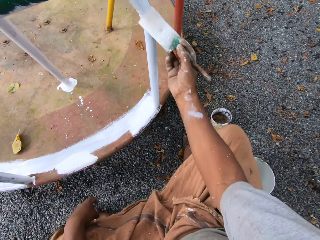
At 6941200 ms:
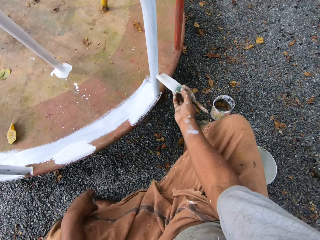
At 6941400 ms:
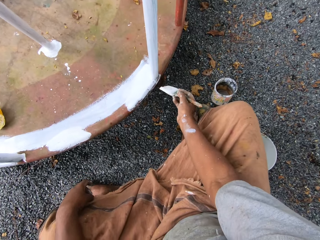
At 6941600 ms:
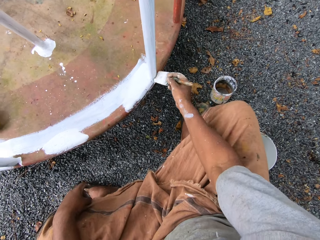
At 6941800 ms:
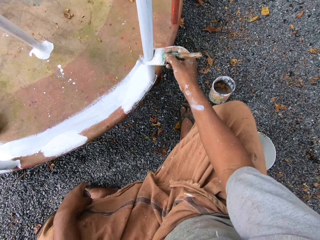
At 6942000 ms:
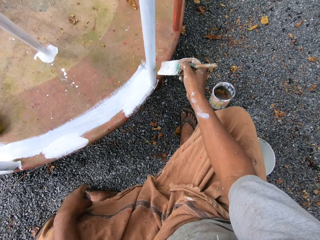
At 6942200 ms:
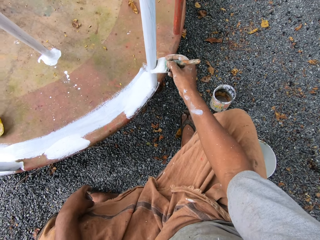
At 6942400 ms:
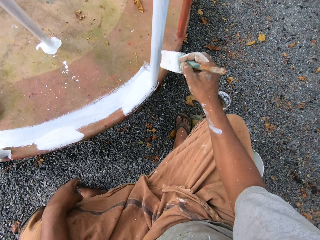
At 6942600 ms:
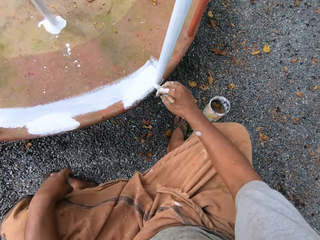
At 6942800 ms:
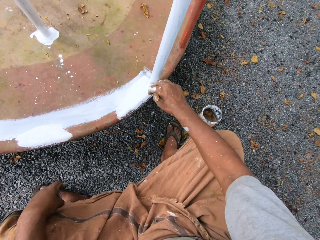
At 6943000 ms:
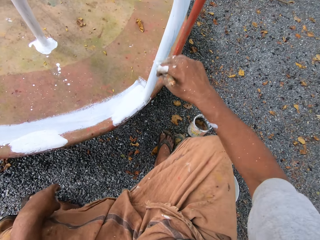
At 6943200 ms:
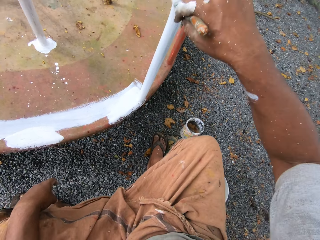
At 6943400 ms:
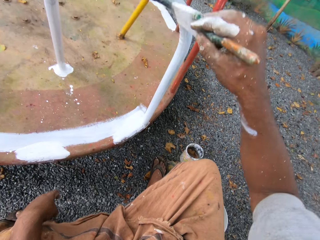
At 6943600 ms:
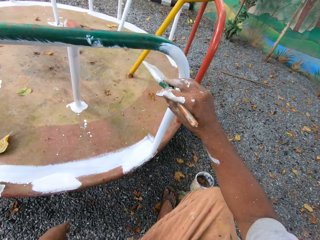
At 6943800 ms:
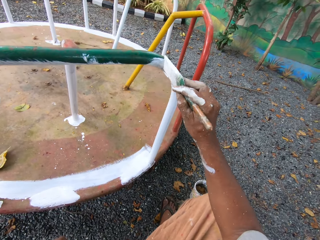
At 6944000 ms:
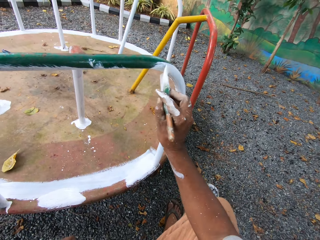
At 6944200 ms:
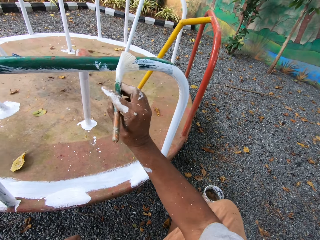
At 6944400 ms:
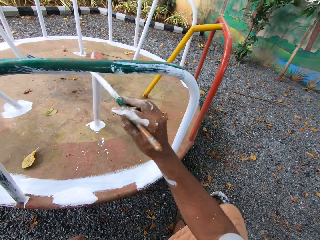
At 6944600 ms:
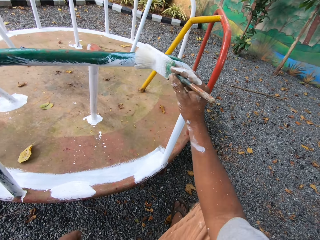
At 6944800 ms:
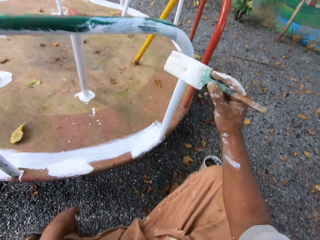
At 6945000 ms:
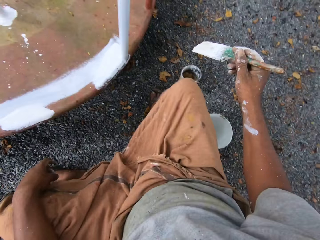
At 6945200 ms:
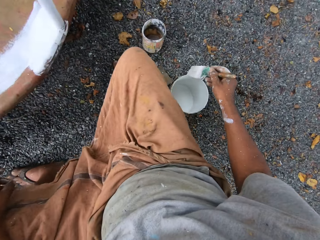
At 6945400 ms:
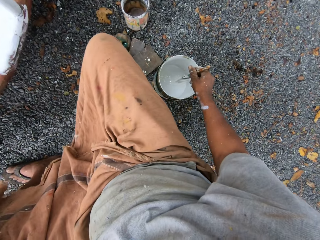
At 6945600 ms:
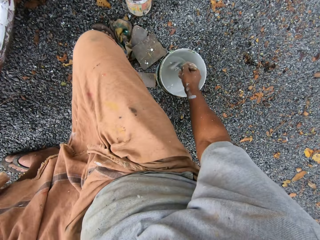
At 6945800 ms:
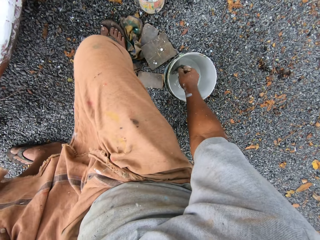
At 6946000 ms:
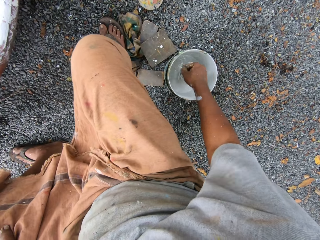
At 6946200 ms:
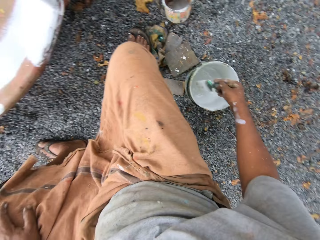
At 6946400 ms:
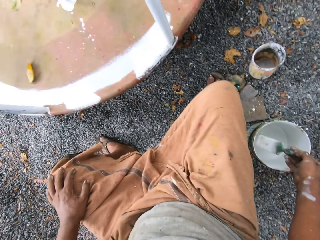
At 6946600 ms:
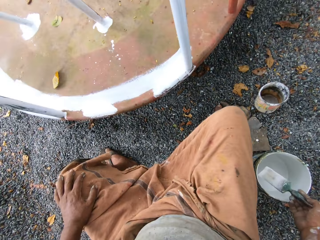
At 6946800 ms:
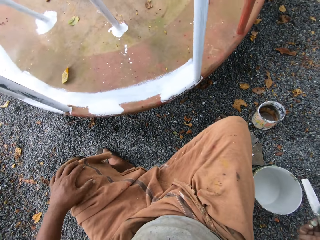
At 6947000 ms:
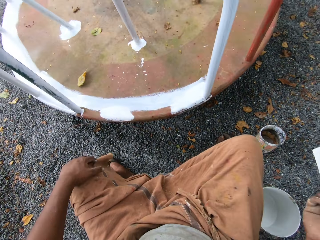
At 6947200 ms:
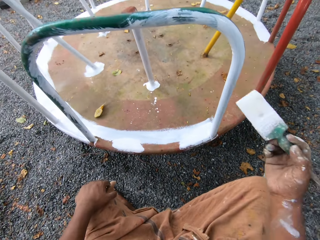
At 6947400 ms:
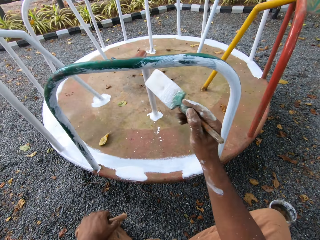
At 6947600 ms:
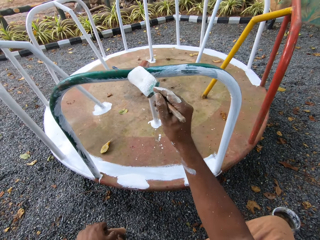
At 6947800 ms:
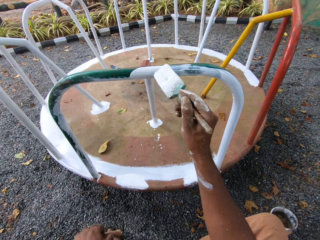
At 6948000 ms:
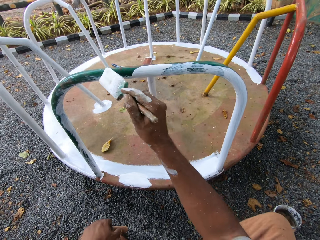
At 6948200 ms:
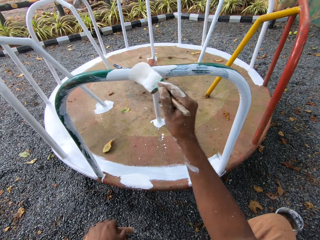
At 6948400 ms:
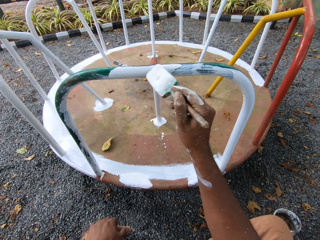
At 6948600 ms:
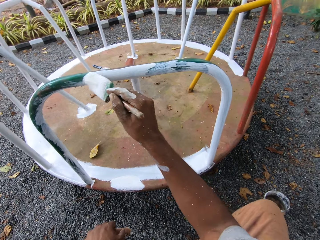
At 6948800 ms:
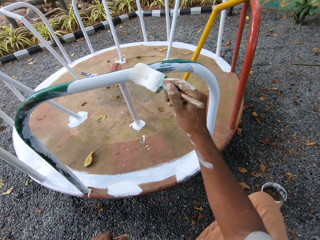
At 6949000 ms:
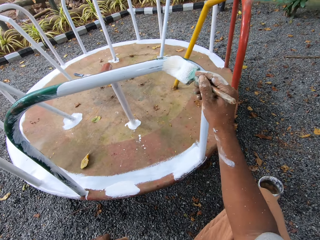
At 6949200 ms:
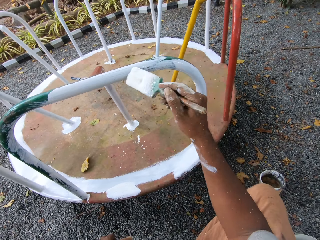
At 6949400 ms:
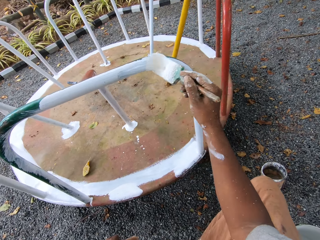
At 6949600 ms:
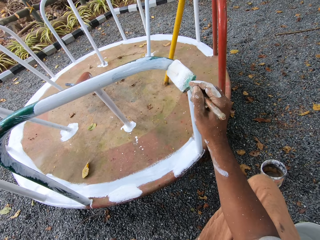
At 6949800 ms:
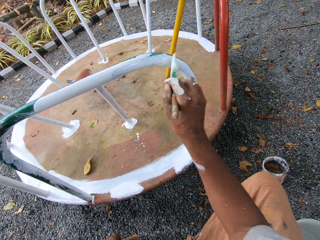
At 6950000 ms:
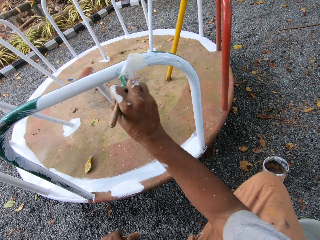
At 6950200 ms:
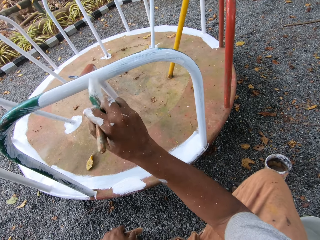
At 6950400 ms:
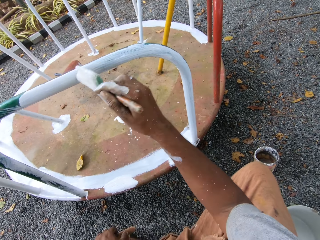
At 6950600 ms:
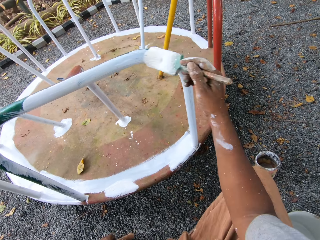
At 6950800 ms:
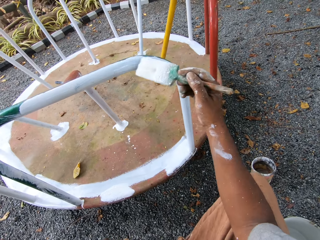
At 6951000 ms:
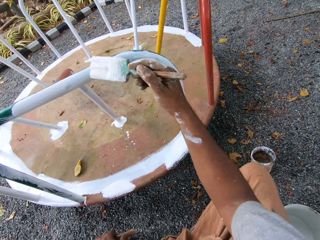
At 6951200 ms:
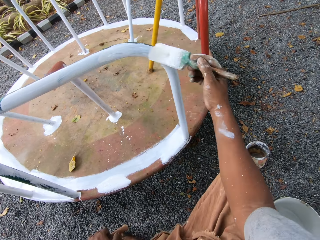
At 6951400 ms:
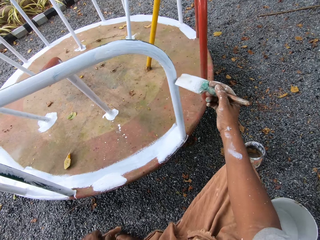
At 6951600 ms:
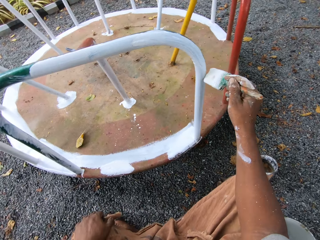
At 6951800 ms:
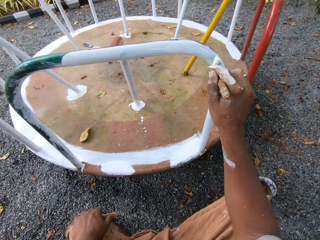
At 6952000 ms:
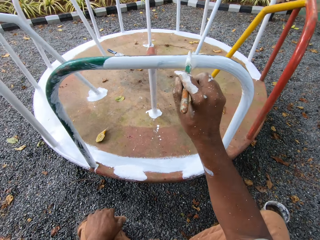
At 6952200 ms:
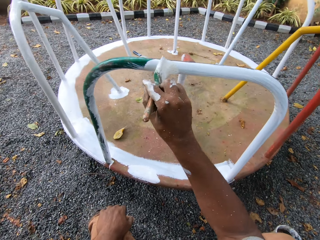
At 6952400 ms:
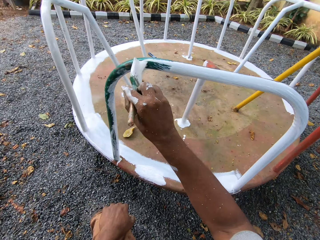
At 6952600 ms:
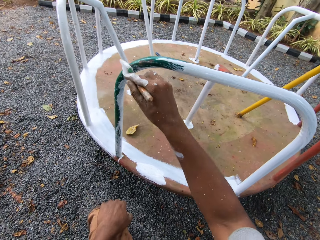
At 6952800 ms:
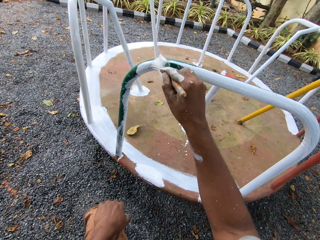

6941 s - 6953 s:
The camera wearer dips the paintbrush into the paint can on the ground. They paint the roundabout with the paintbrush.

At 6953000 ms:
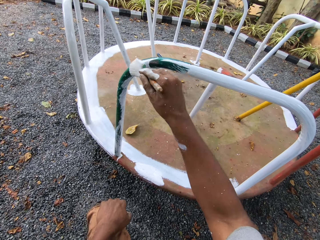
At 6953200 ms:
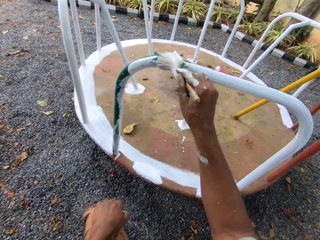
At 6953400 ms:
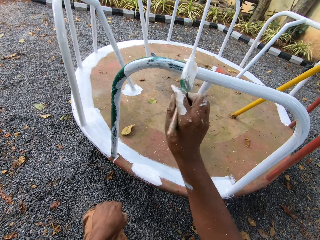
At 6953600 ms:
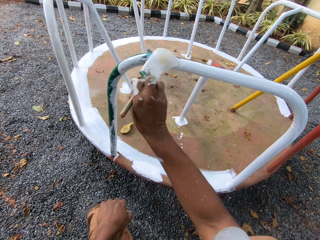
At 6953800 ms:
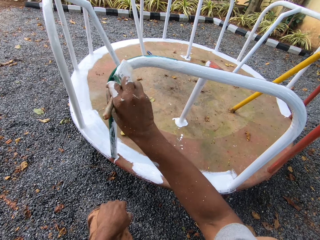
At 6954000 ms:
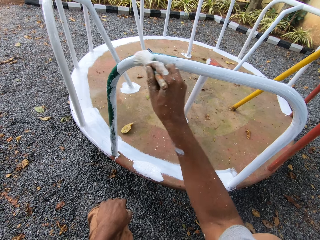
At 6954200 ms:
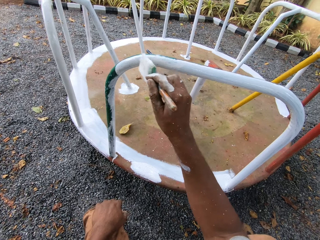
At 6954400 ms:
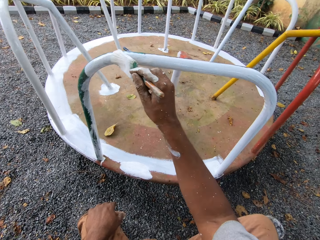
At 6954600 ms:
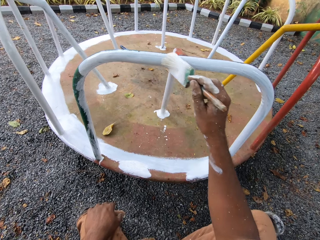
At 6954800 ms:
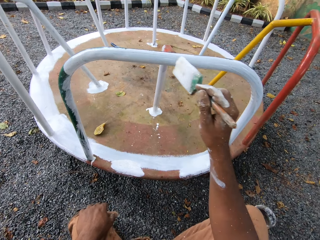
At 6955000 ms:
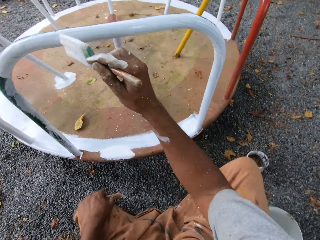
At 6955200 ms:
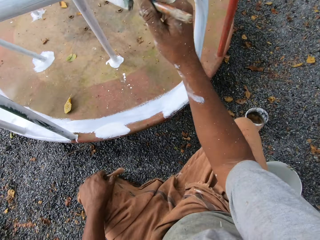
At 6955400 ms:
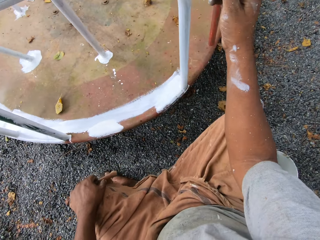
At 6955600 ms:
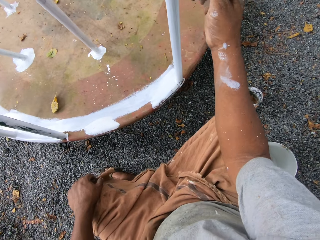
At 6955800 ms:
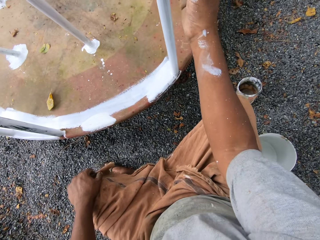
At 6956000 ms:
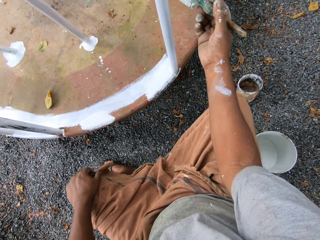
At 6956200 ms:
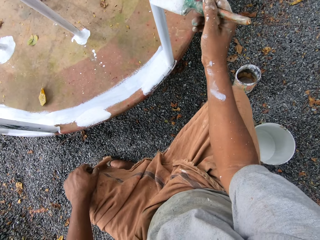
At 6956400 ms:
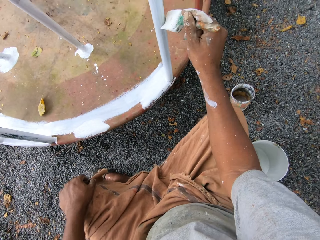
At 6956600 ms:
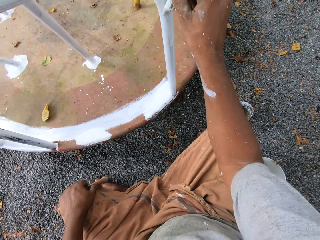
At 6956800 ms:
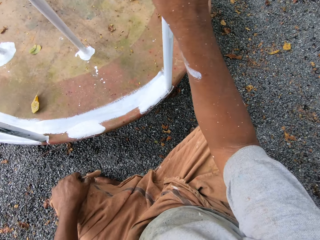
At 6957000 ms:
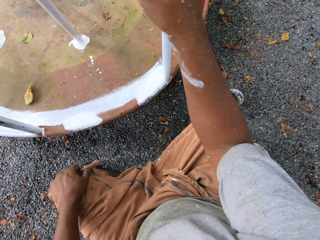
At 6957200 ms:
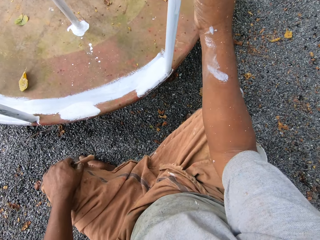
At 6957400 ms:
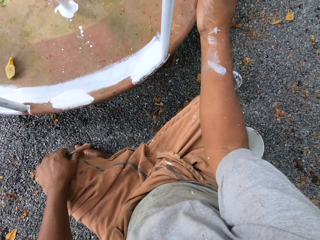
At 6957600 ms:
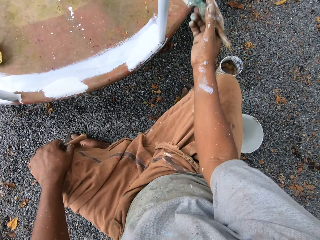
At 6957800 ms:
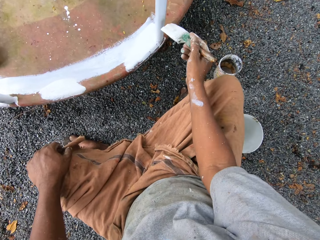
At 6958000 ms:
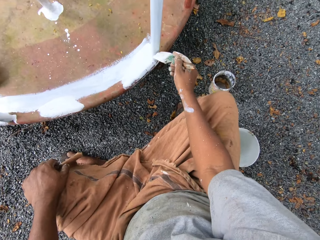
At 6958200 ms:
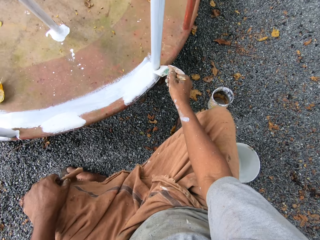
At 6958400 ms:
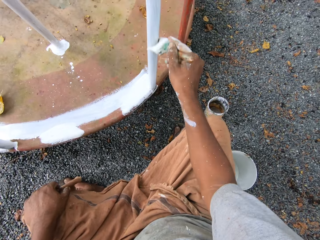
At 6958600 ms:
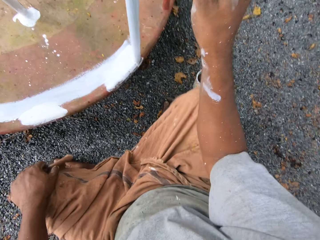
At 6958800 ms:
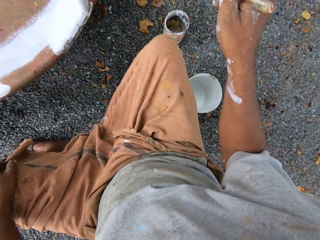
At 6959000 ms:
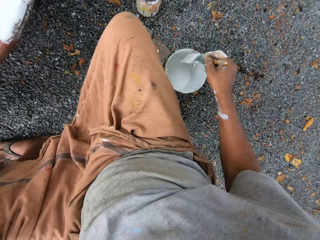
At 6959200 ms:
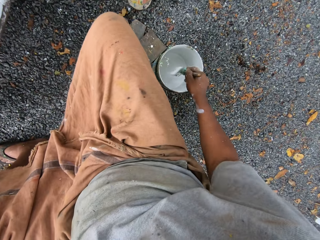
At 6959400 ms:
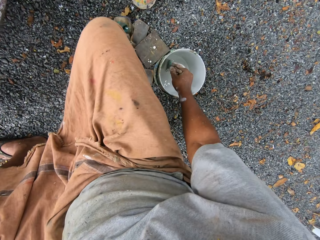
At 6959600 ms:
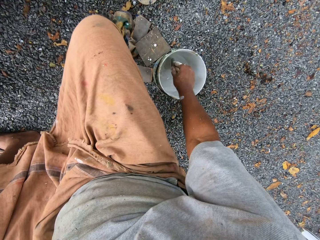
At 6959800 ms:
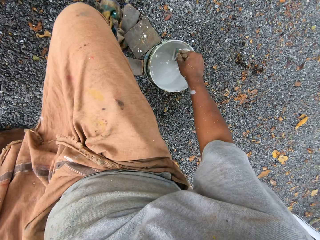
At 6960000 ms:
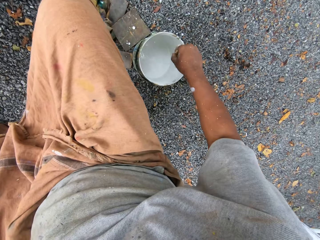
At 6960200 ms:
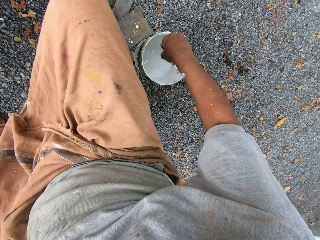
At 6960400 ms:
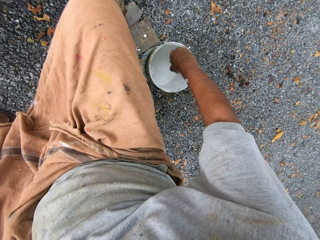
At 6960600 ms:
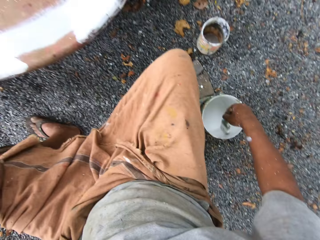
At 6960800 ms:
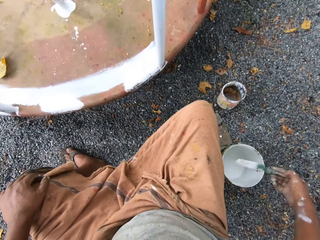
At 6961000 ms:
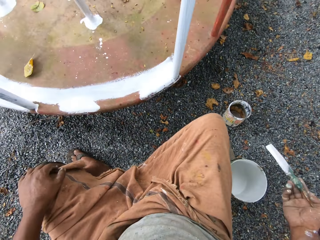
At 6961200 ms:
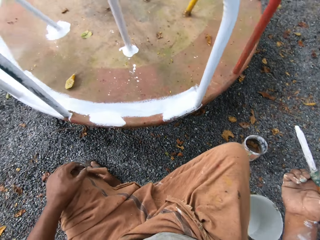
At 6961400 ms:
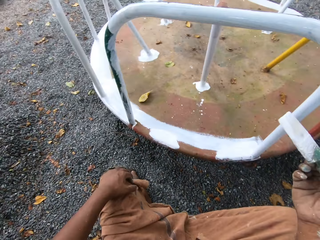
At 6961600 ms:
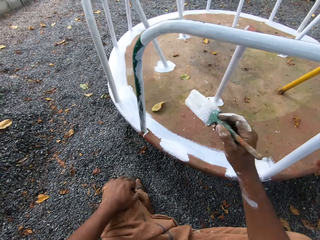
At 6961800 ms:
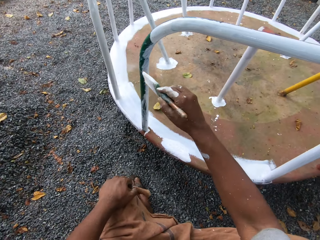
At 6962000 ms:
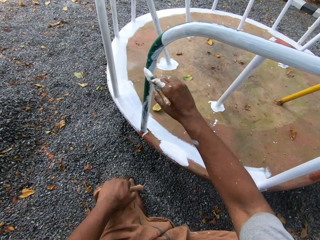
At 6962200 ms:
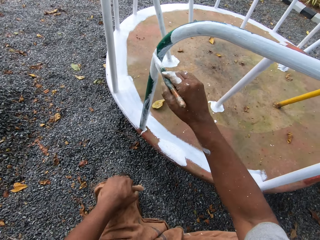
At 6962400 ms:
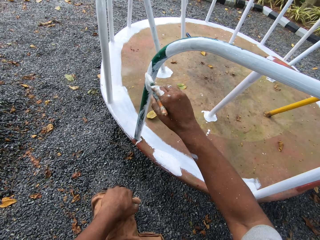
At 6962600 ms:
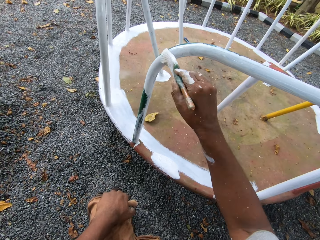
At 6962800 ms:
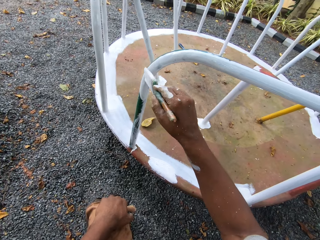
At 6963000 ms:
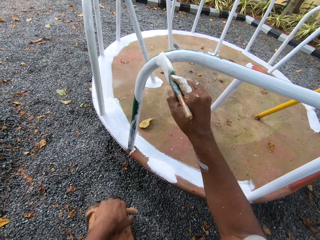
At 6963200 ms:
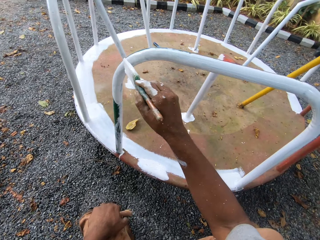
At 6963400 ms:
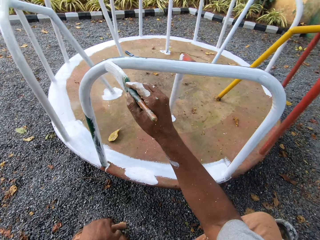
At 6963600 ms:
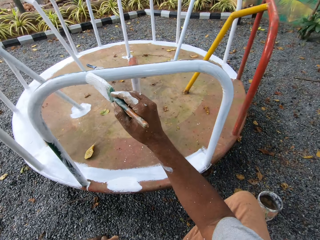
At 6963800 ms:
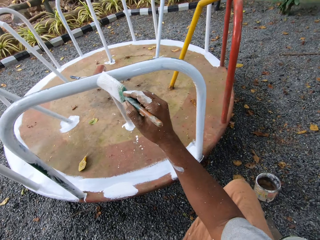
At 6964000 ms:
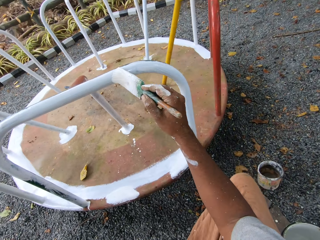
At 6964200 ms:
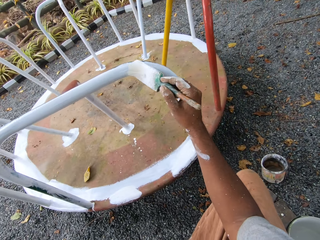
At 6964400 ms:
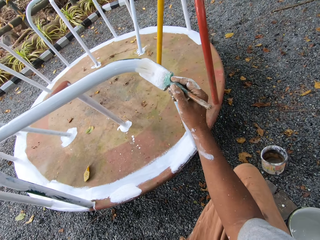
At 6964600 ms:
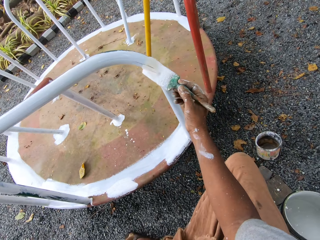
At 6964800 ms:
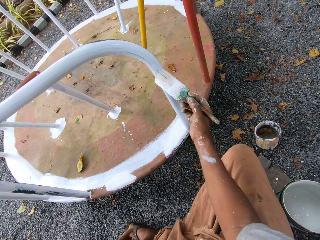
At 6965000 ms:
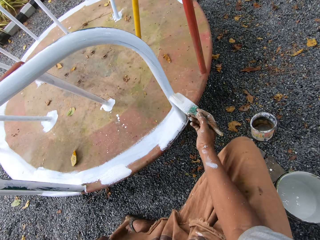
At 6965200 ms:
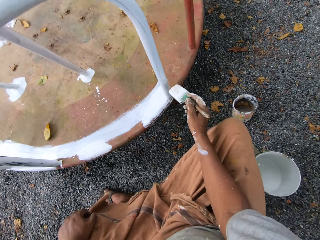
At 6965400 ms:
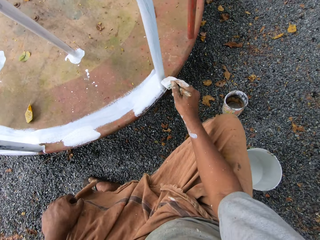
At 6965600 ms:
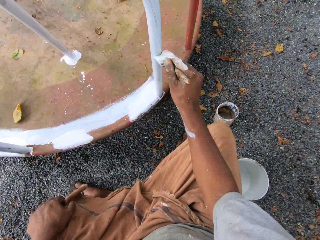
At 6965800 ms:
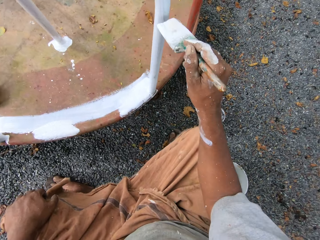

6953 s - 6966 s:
The camera wearer dips the paintbrush into the paint can on the ground. They paint the roundabout with the paintbrush.
